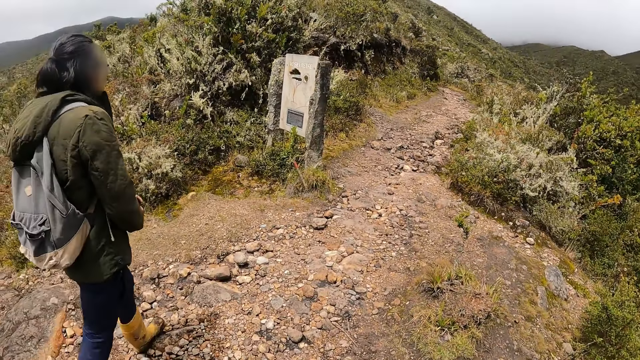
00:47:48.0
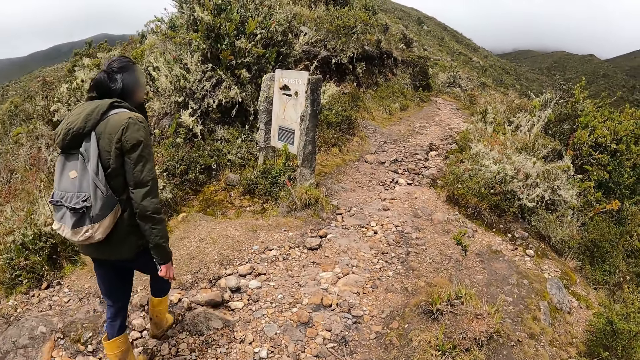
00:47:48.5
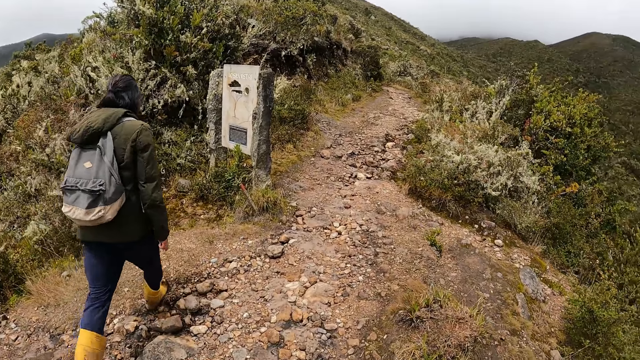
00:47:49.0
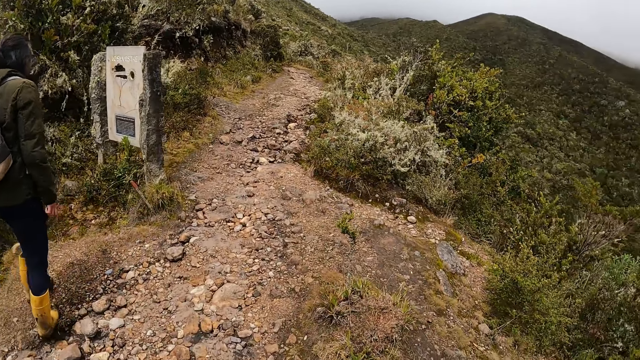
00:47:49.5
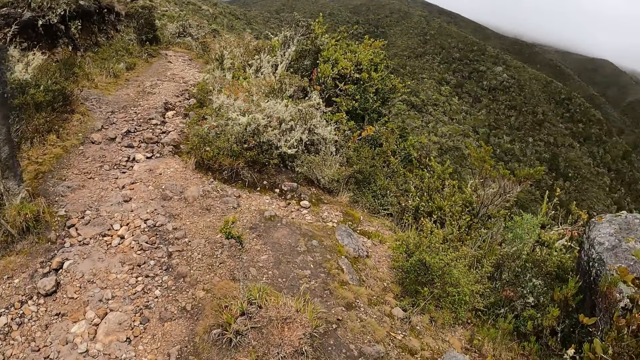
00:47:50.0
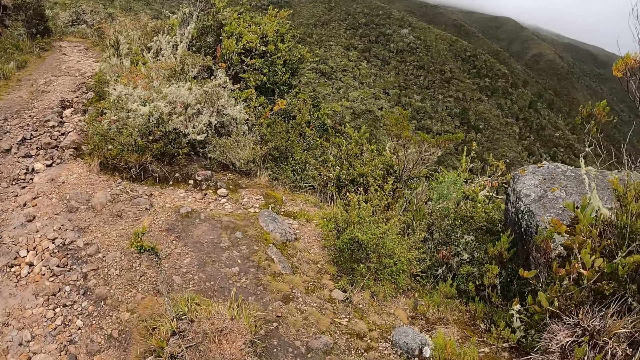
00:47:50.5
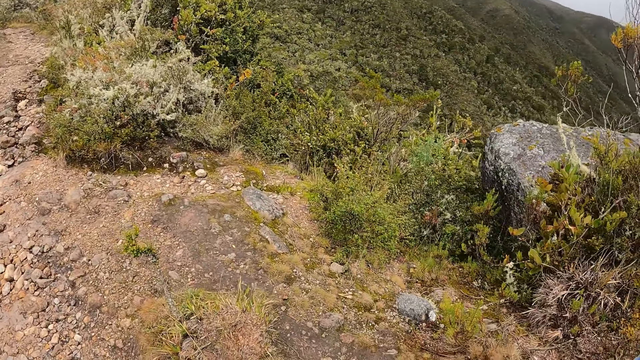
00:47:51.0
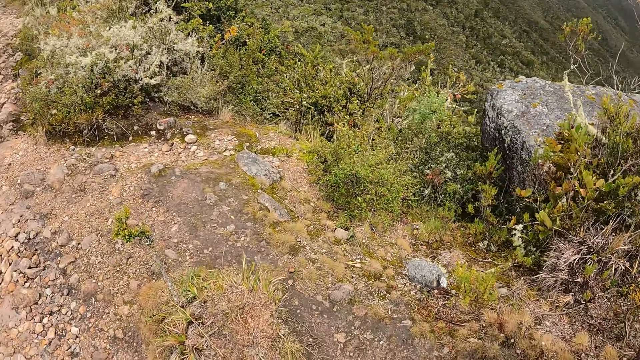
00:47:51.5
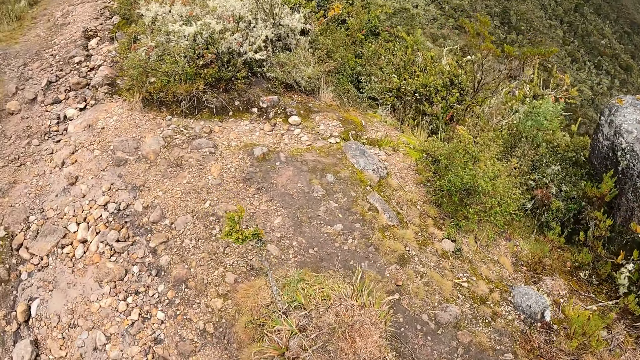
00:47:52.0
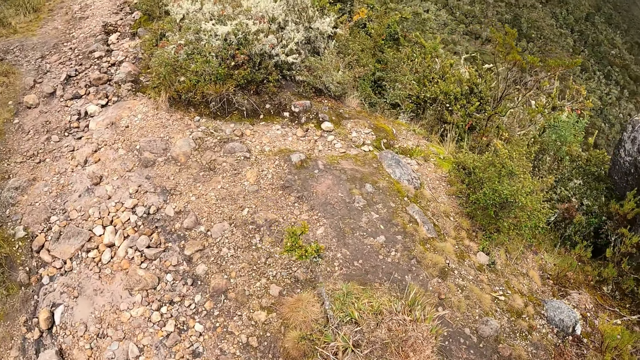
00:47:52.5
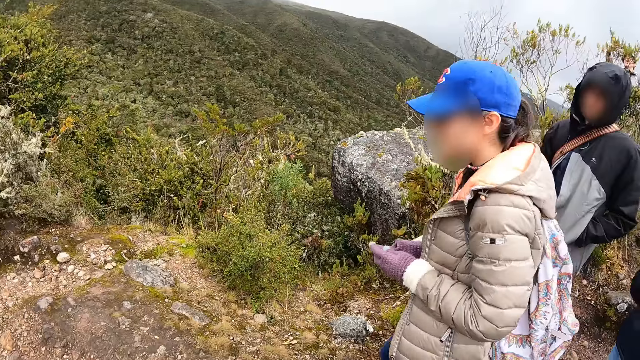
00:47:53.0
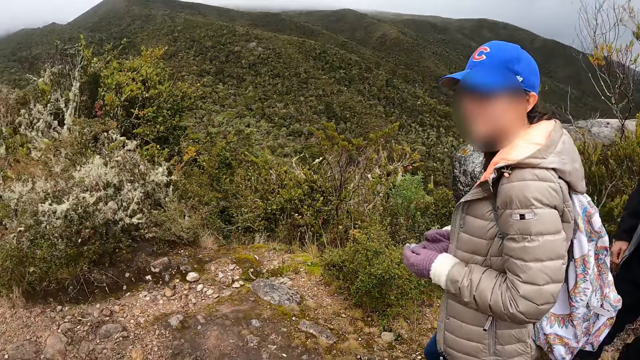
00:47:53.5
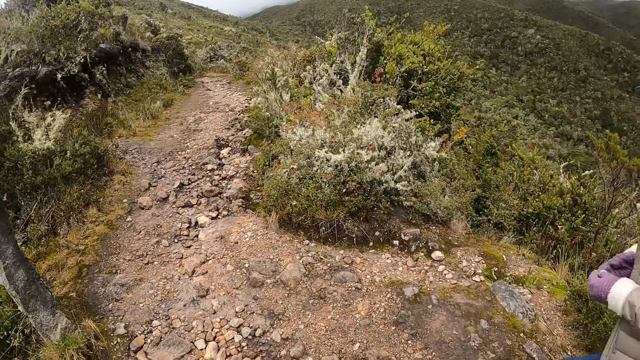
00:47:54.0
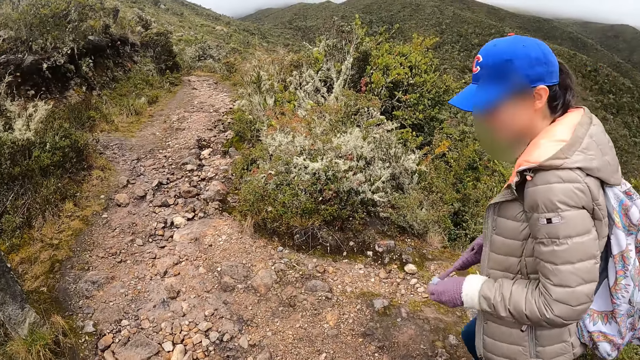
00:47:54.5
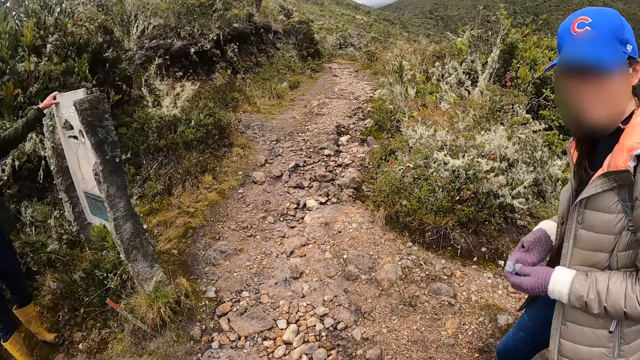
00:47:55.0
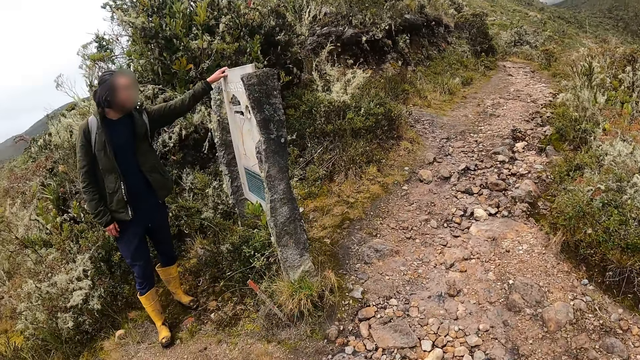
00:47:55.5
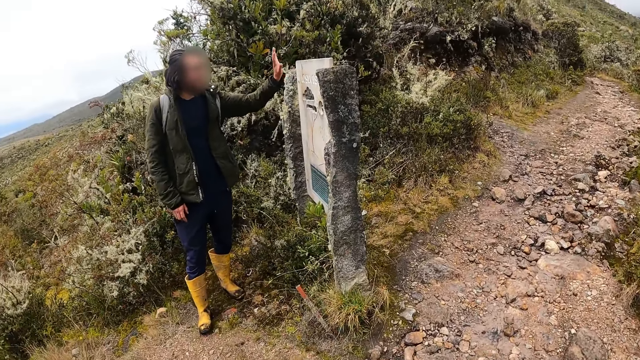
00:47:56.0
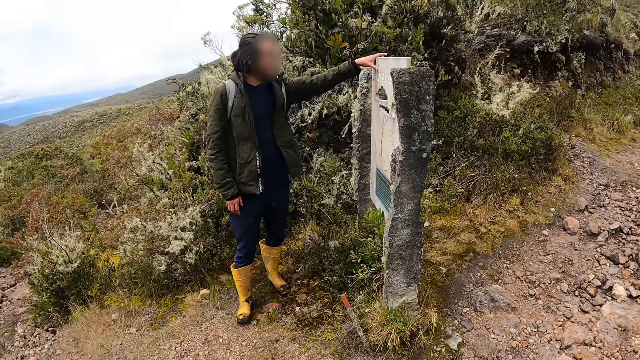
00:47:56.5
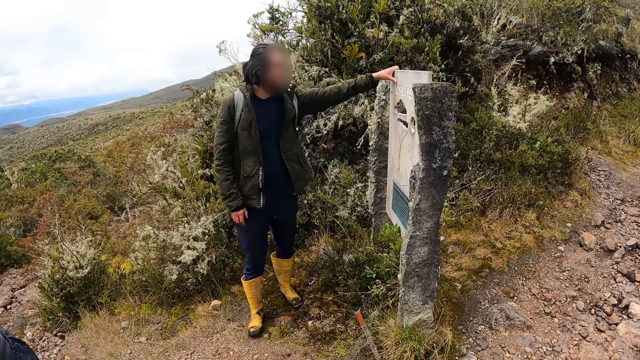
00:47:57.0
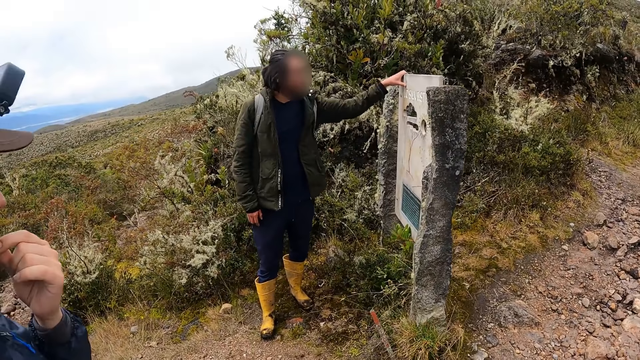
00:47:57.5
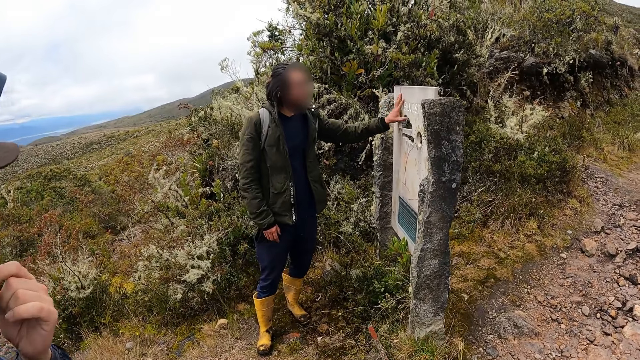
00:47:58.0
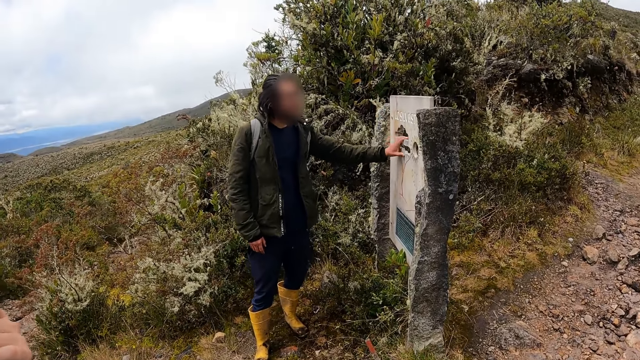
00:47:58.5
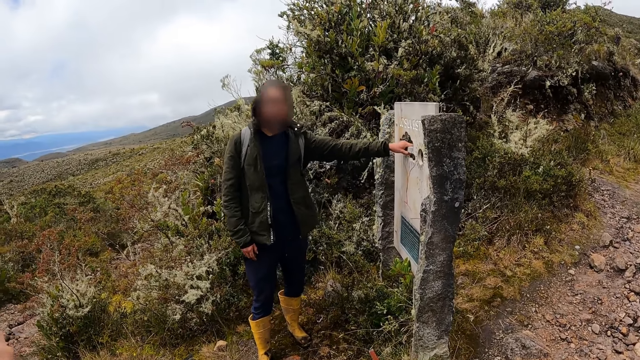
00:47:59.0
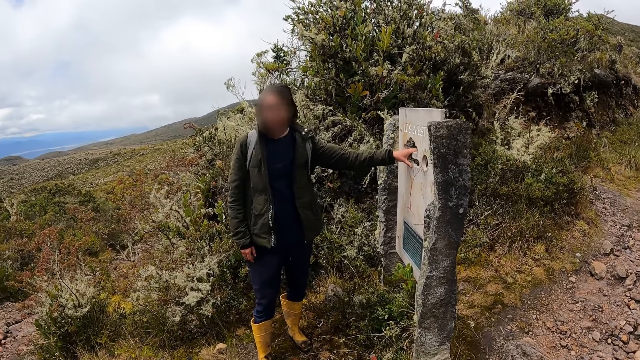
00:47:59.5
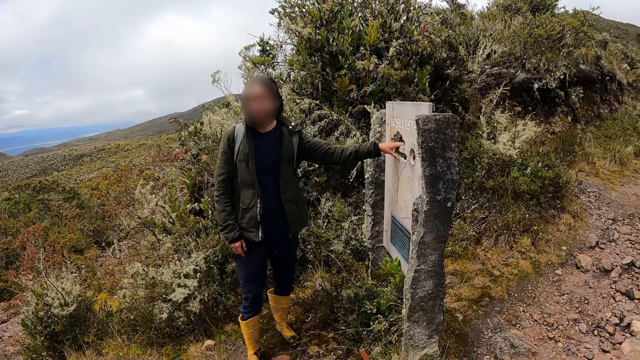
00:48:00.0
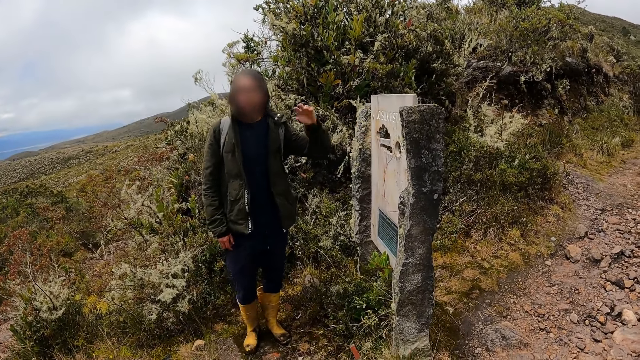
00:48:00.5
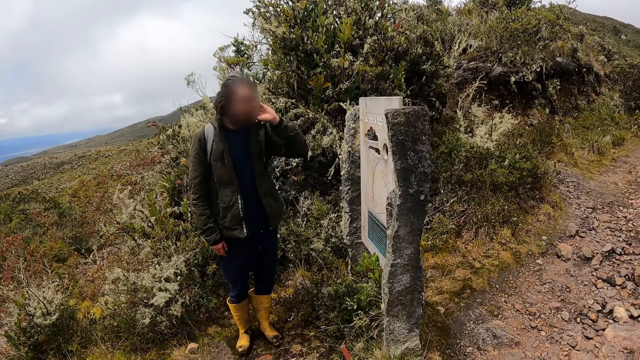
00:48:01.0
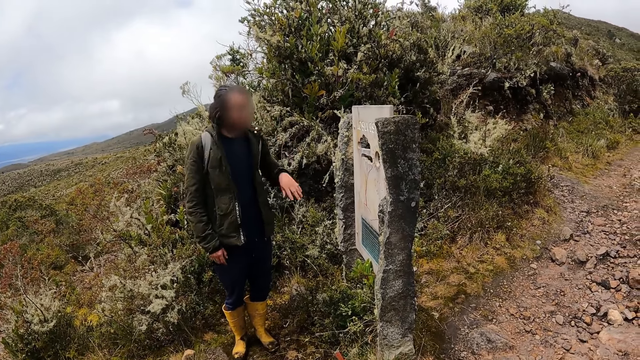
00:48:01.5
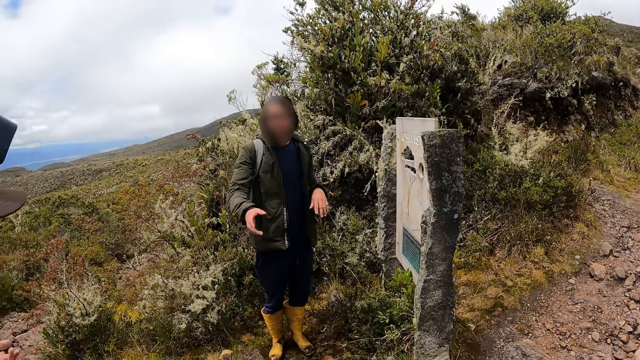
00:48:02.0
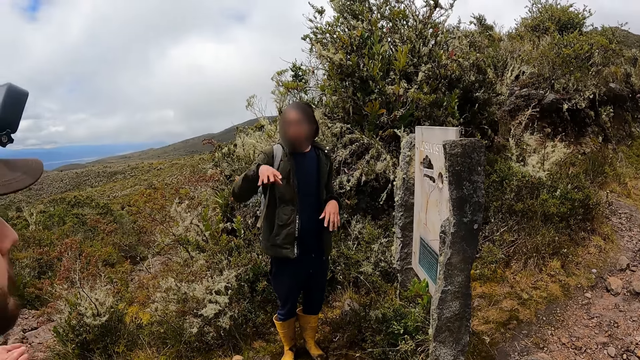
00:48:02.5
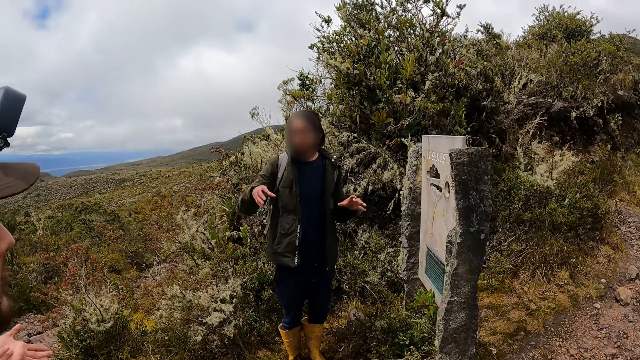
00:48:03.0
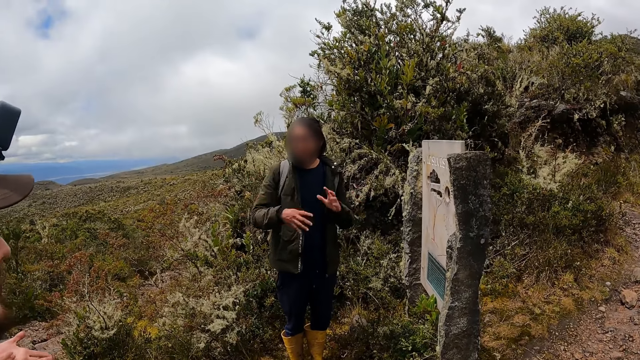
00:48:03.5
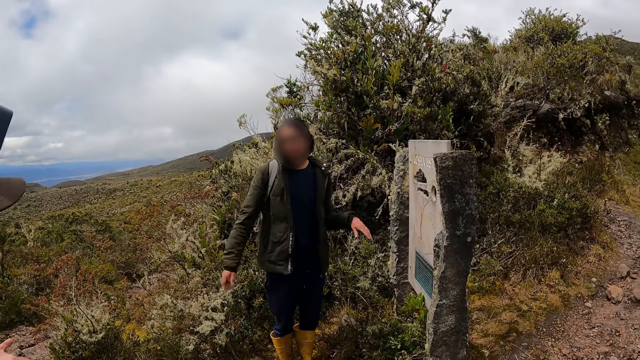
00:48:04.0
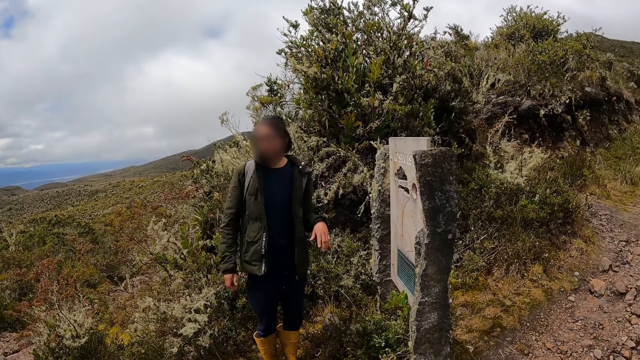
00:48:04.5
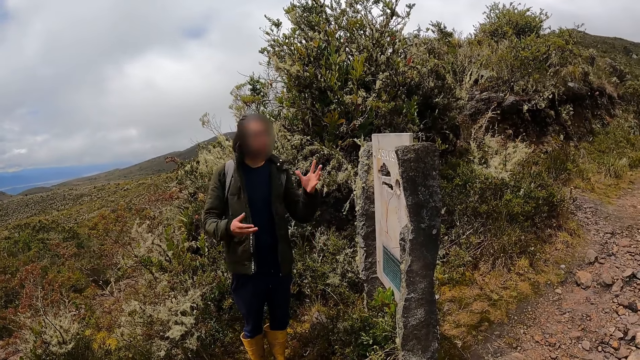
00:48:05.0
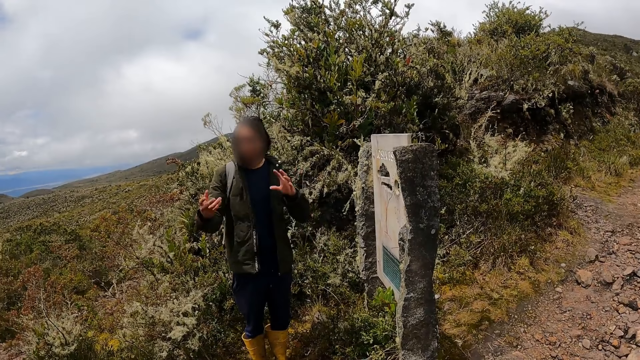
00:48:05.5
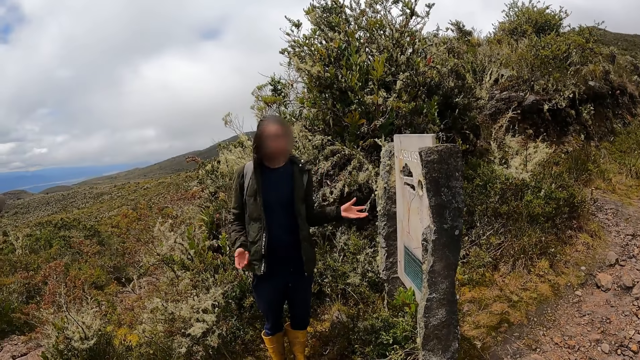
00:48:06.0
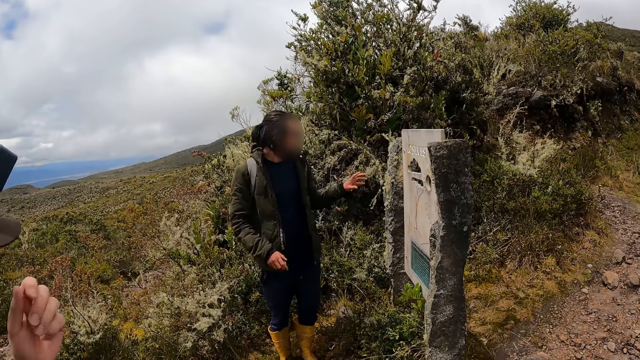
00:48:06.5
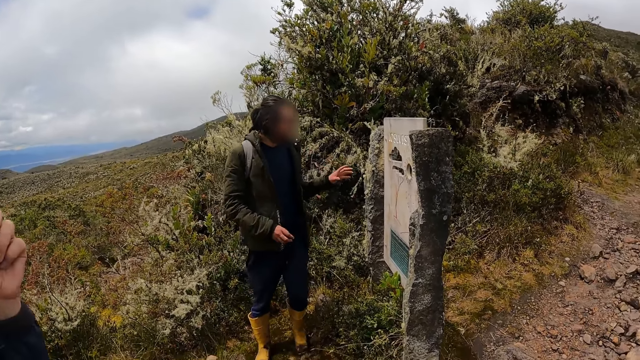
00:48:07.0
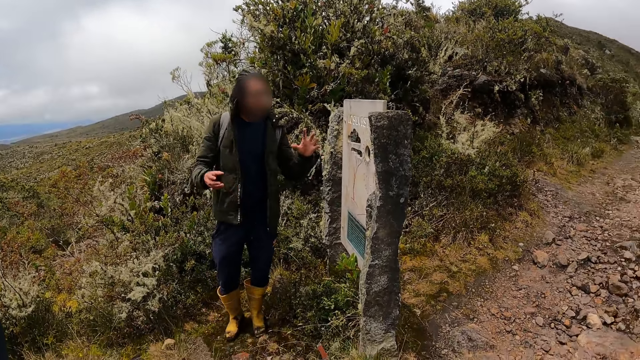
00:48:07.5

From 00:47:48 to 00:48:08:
The camera wearer walks around the mountain. A man places his hand on a concrete board. He interacts with the group of people. He makes gestures.
